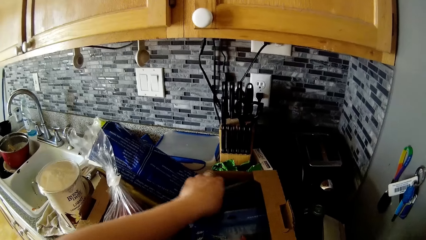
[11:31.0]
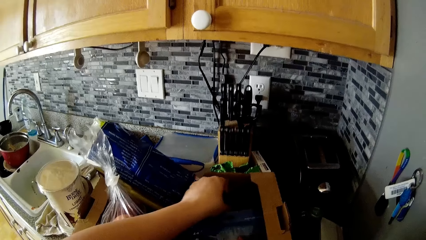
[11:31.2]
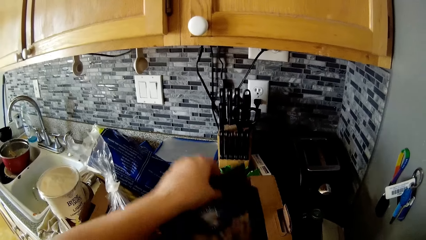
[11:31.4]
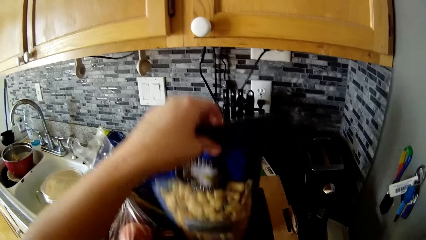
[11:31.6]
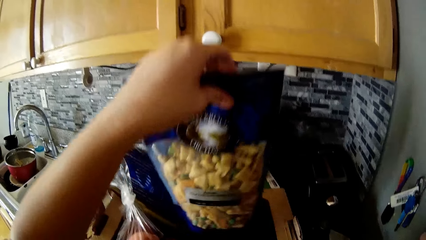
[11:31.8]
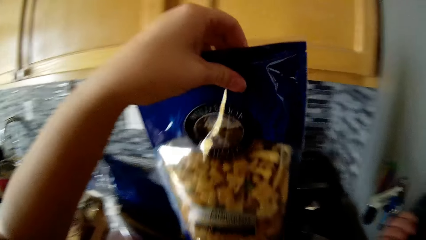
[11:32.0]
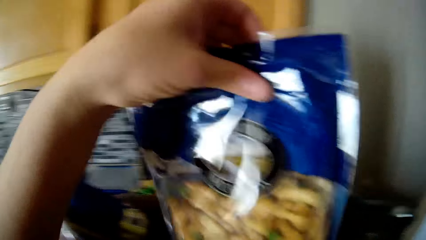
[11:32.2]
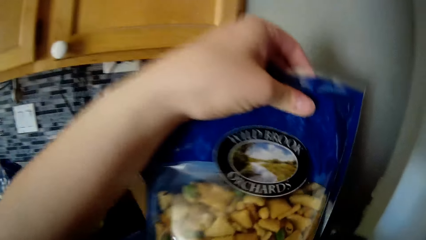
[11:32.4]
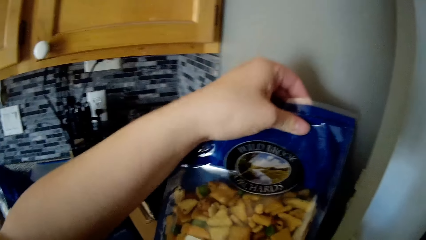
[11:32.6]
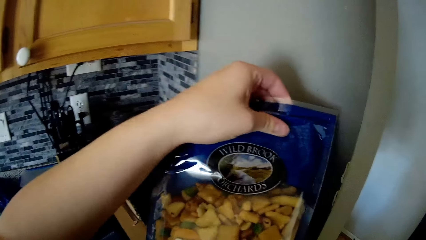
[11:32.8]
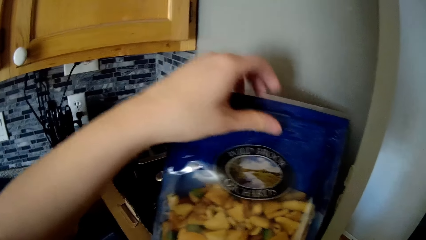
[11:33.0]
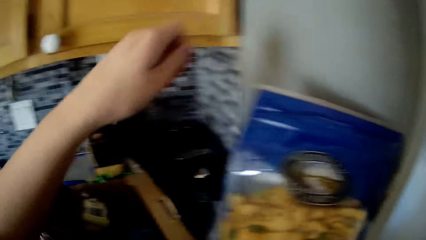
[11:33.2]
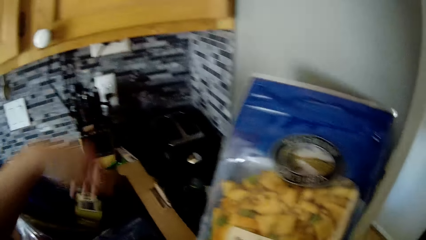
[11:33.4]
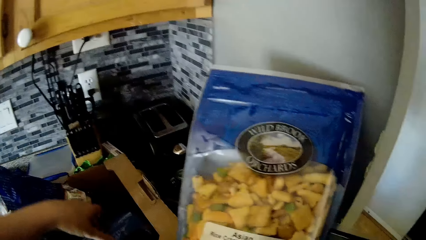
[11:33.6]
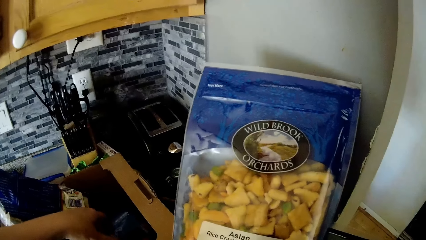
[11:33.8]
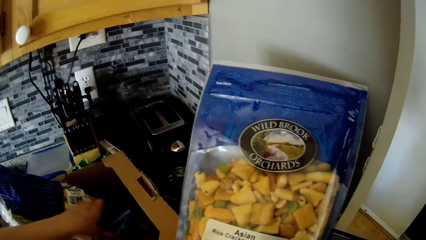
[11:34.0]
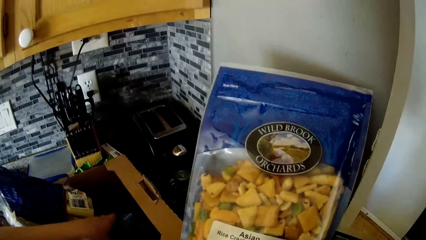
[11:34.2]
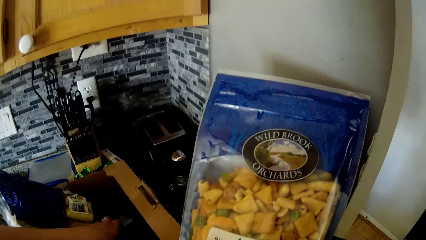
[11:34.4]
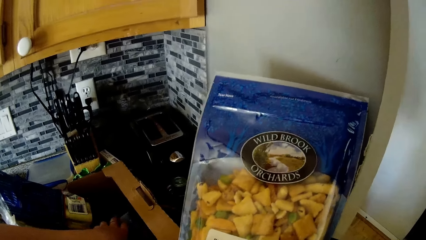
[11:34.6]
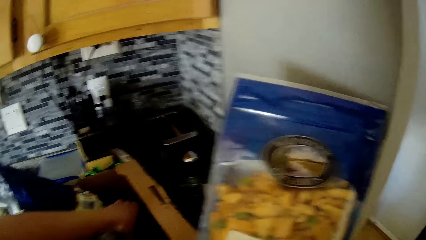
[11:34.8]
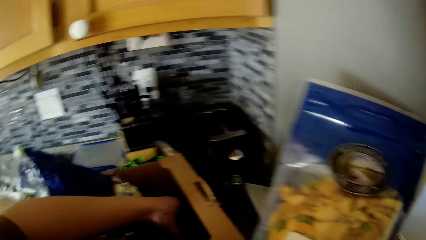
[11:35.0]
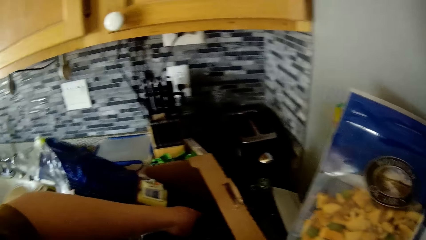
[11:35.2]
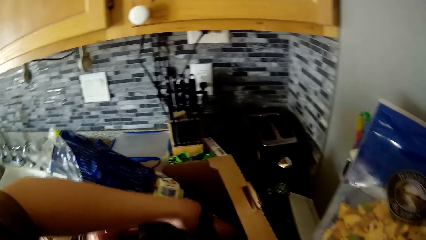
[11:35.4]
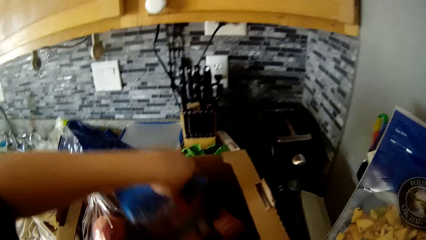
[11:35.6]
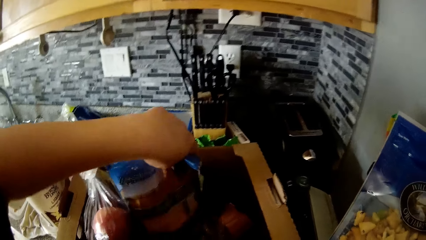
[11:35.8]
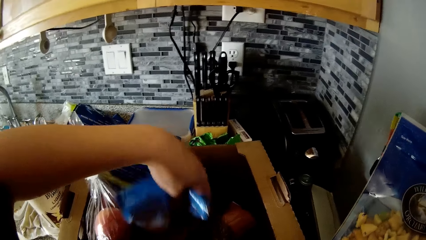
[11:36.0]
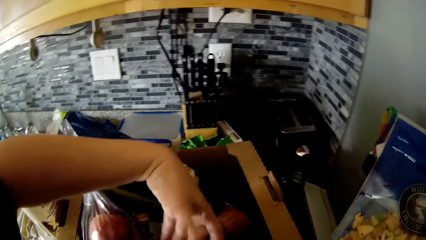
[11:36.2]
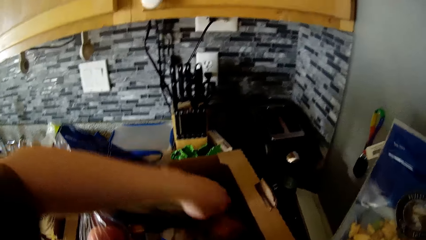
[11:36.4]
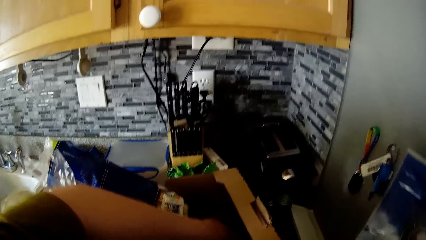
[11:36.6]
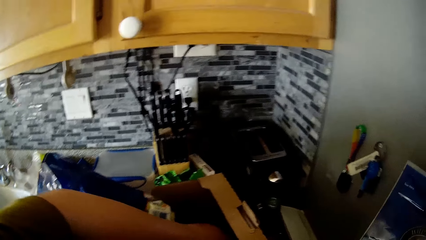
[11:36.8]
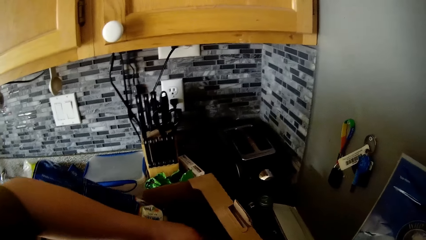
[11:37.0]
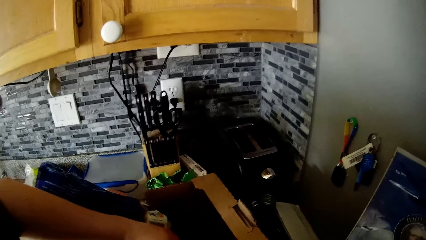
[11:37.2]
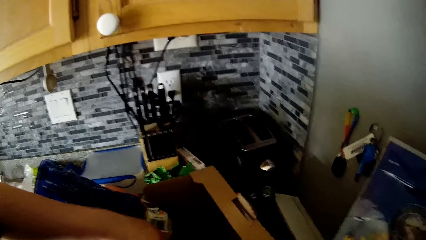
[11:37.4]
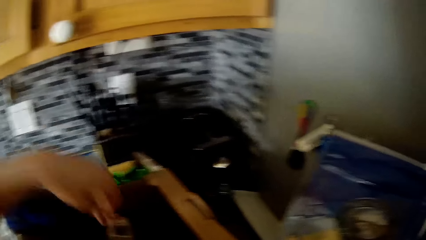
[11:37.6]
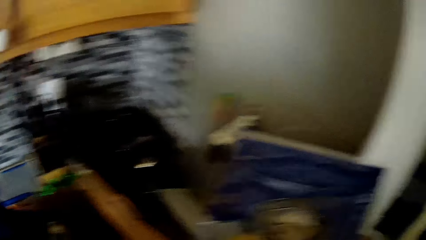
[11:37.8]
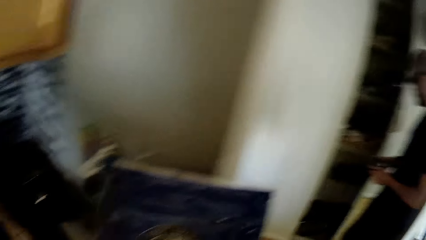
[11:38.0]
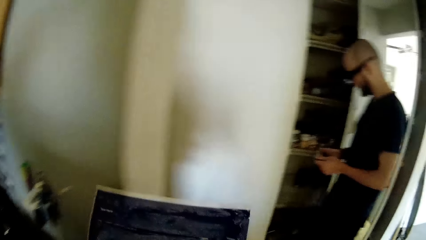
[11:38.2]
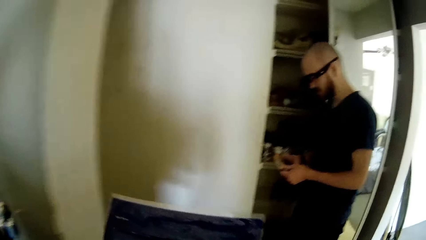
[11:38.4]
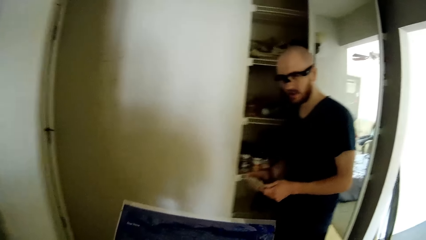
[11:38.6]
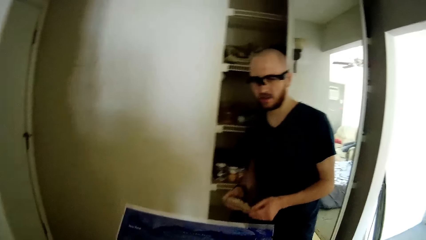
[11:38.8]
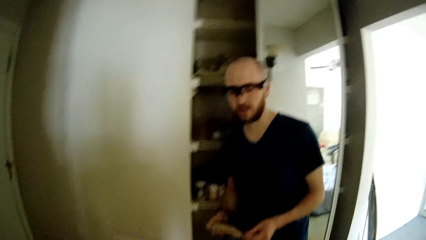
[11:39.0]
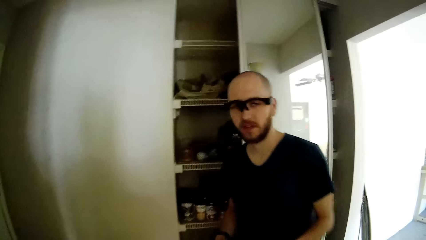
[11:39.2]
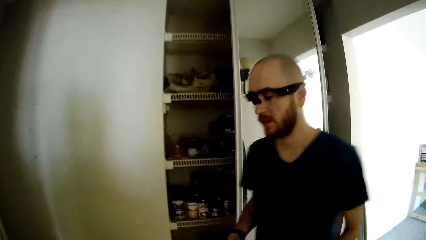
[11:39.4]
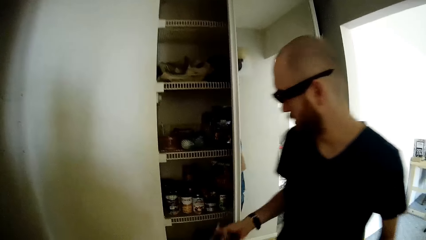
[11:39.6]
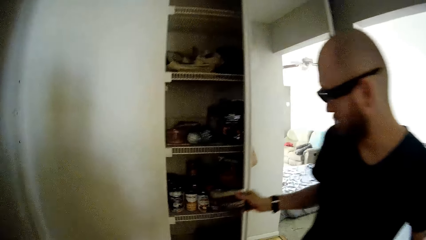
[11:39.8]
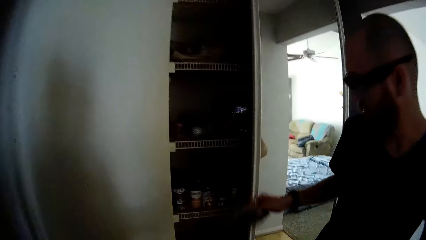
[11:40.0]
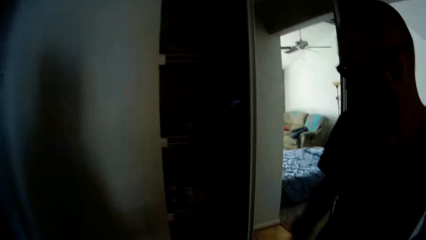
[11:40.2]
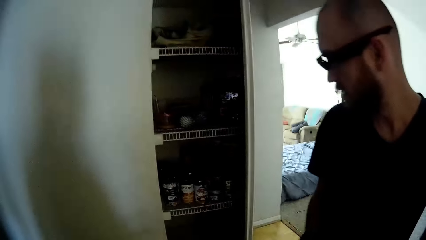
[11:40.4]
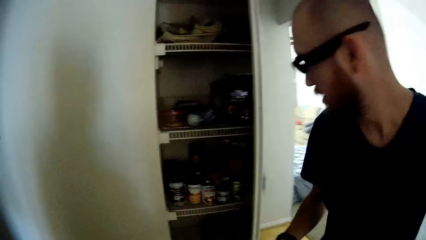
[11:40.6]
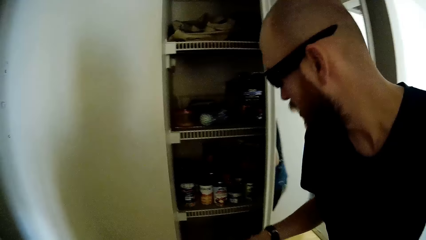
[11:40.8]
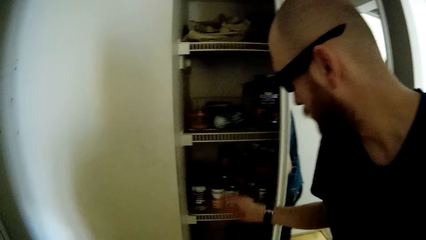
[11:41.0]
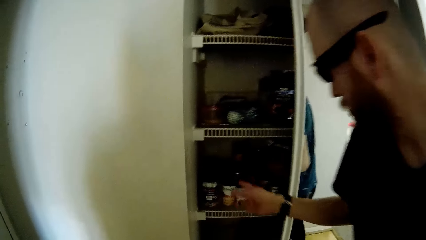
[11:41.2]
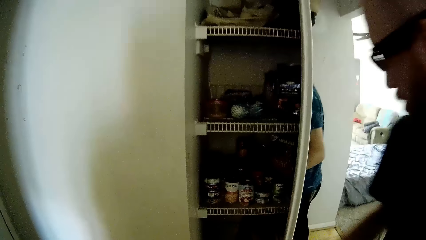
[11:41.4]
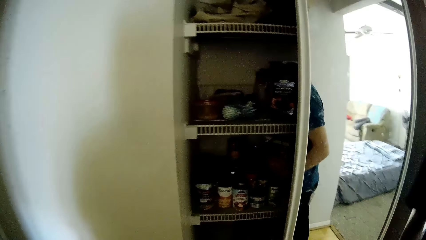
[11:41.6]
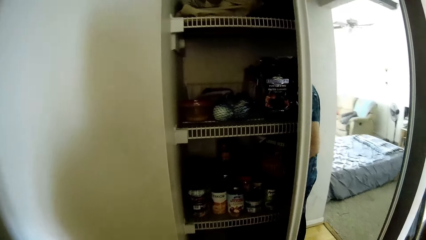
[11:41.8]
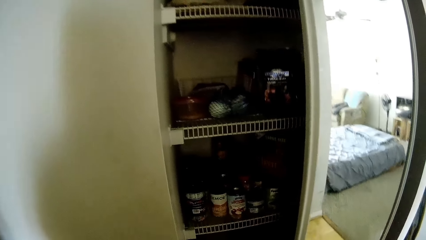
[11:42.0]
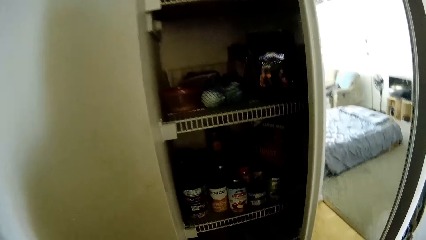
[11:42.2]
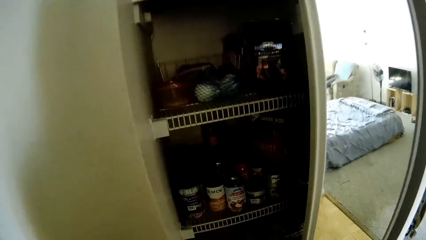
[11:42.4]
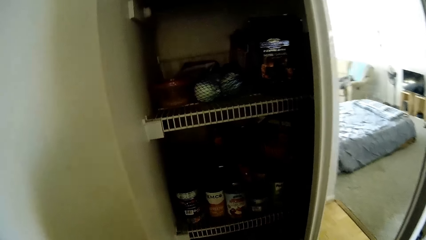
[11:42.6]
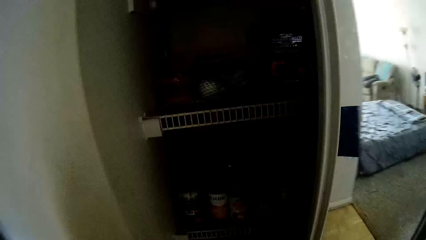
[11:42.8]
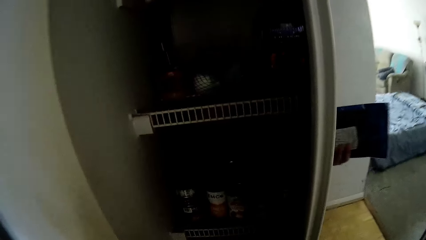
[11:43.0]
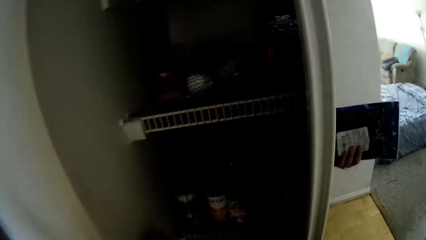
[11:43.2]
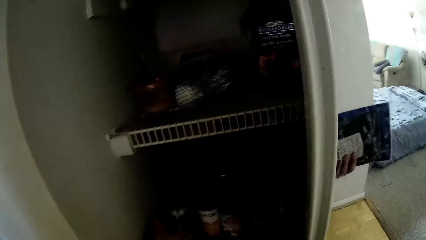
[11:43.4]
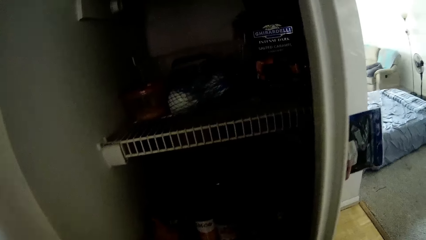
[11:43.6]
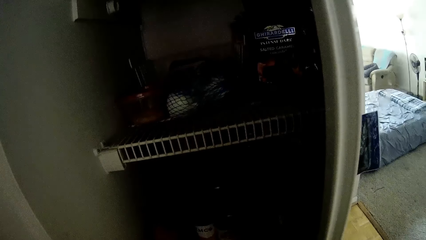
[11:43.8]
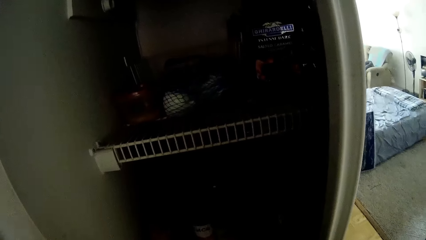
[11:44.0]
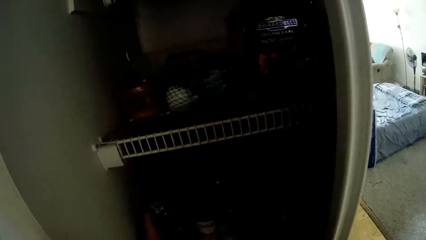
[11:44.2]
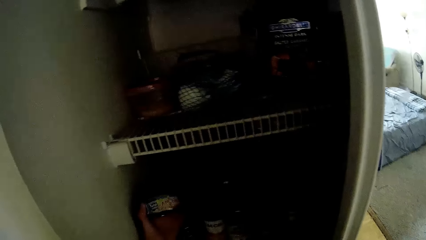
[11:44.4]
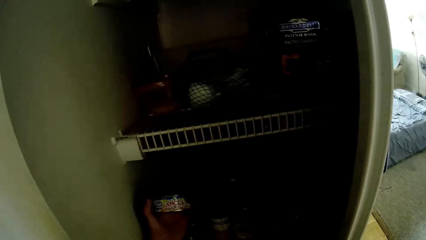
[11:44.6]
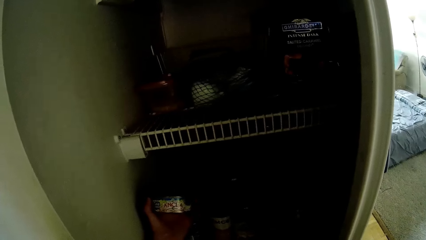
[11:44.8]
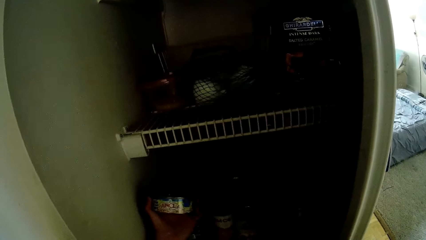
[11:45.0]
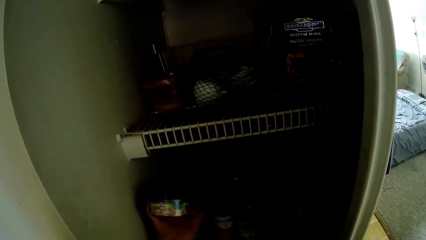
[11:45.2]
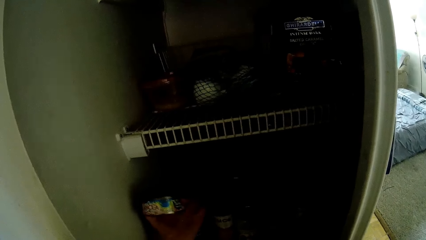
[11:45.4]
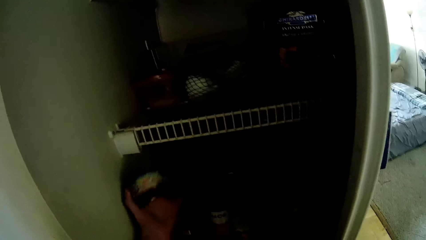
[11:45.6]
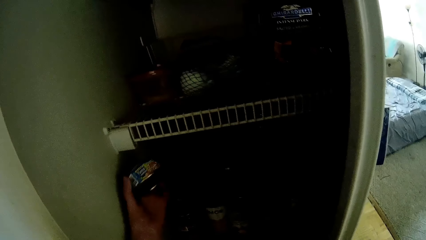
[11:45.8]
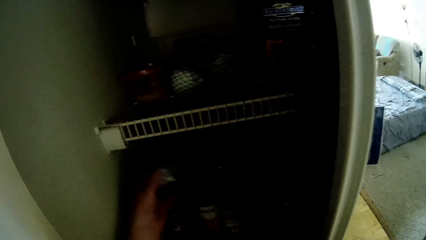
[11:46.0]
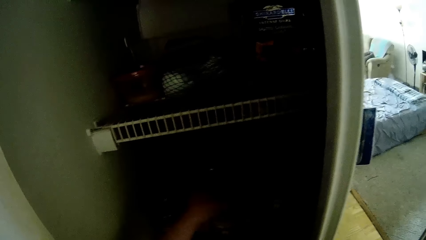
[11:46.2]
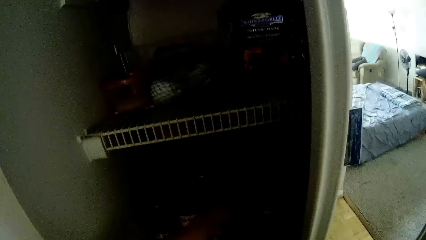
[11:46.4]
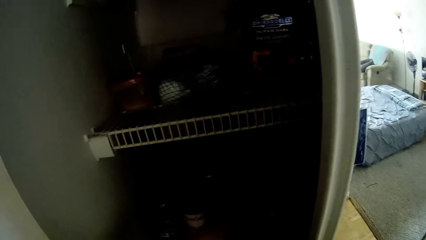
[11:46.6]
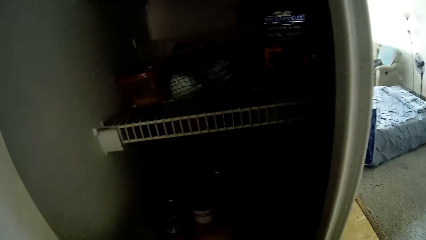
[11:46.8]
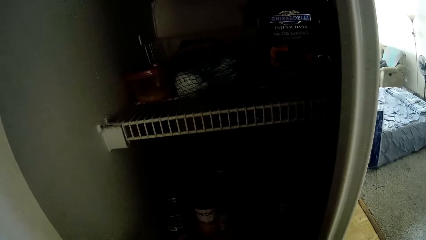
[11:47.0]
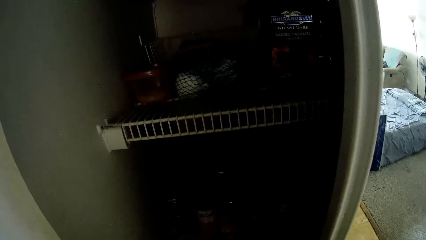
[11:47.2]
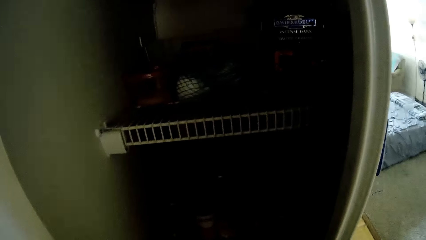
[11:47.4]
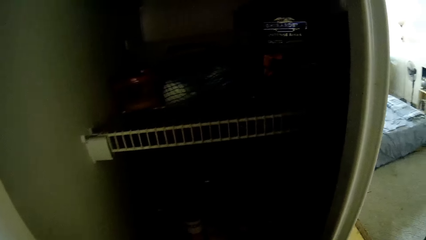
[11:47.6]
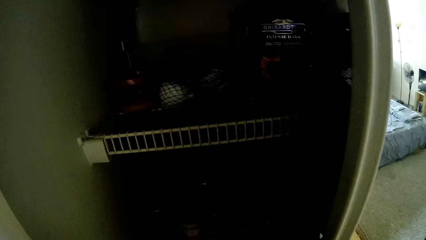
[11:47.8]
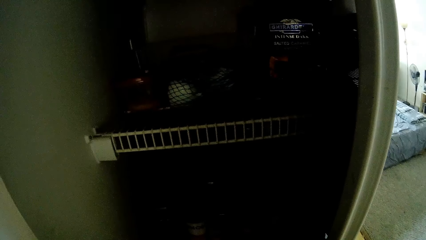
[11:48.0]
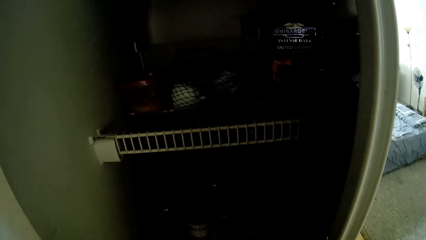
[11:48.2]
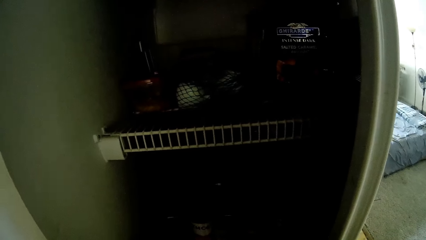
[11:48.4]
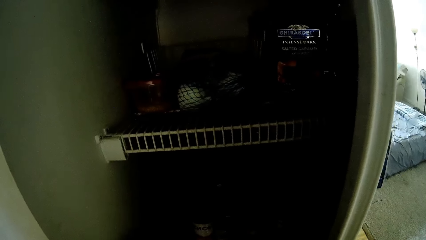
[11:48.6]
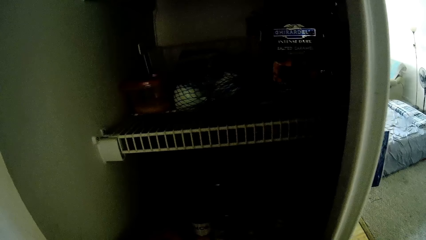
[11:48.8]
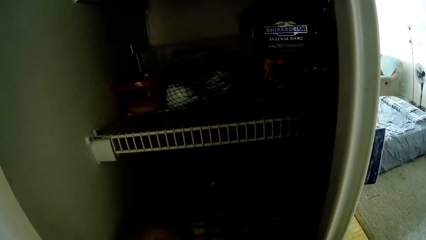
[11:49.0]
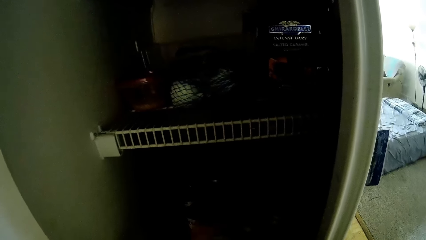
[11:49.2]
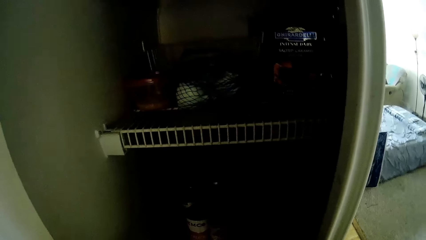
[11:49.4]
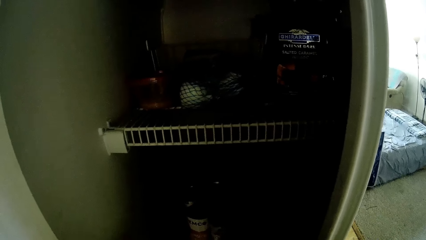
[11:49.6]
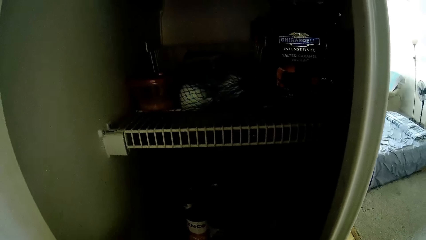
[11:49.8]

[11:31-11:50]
The camera wearer picks up a pack of rice crackers from the box with her left hand. She picks up a pack of food product from the box with her left hand. She drops the pack of food product in the box with her left hand. She walks to the cabinet. She looks around. She picks up a can of tuna from the cabinet with her left hand. She turns the can around with her left hand. She puts the can in the cabinet with her left hand.
